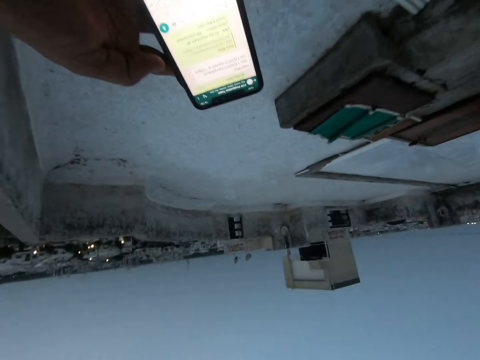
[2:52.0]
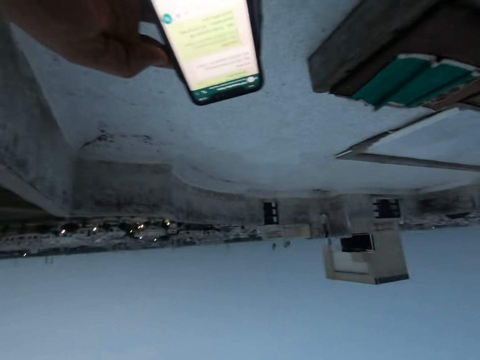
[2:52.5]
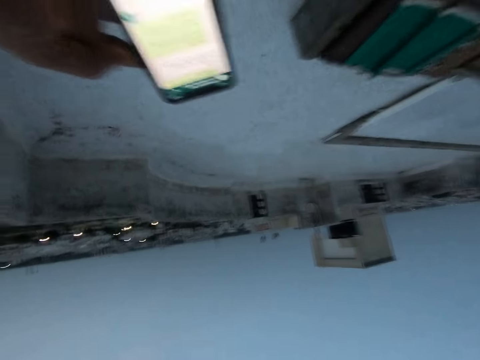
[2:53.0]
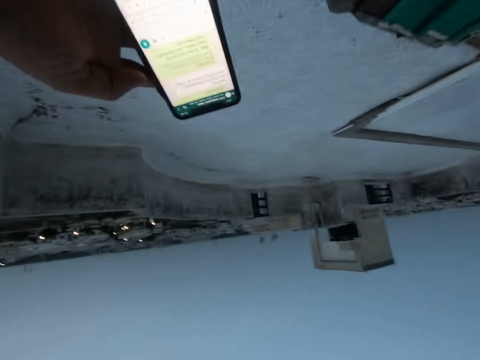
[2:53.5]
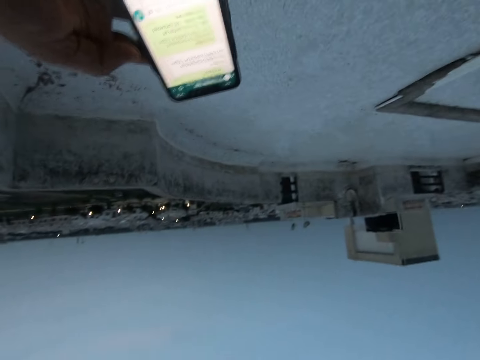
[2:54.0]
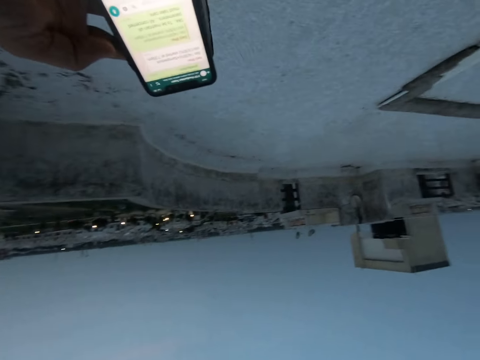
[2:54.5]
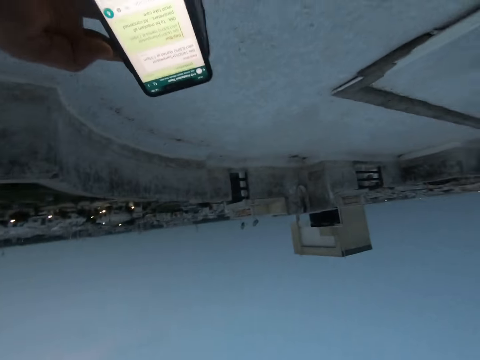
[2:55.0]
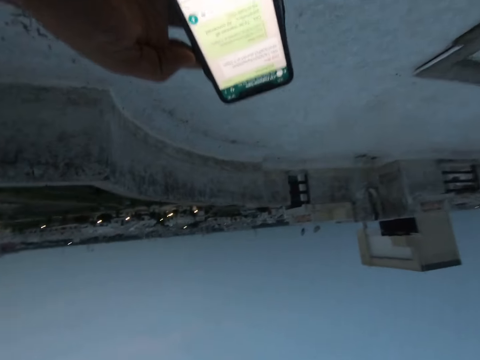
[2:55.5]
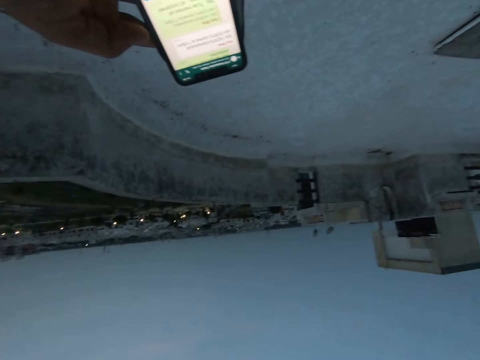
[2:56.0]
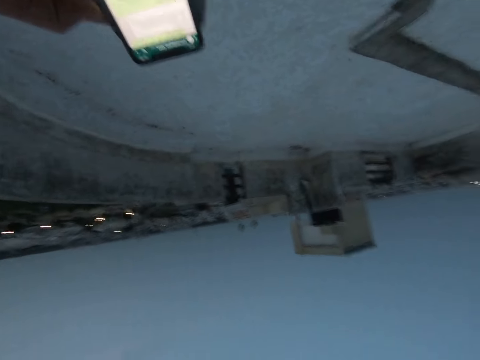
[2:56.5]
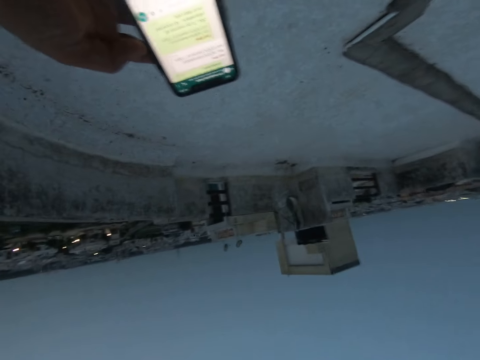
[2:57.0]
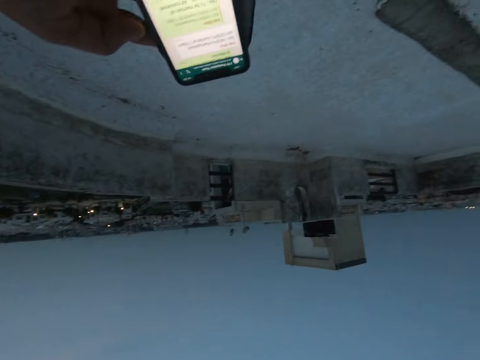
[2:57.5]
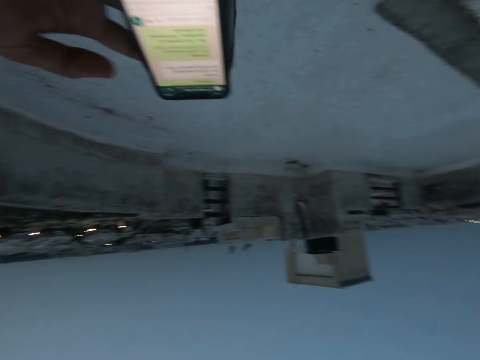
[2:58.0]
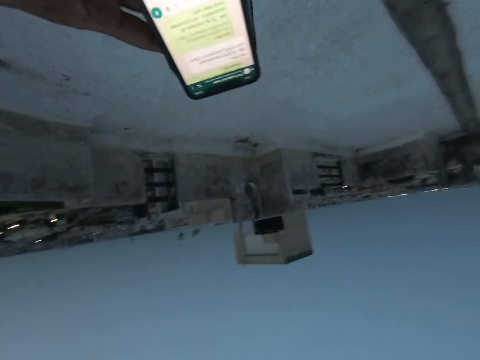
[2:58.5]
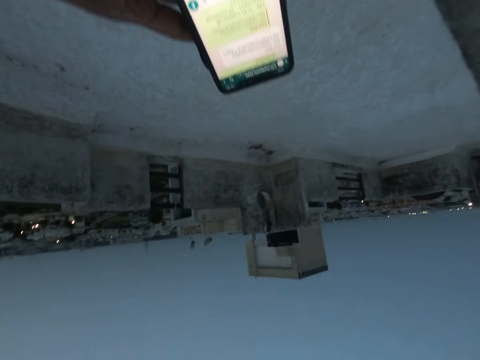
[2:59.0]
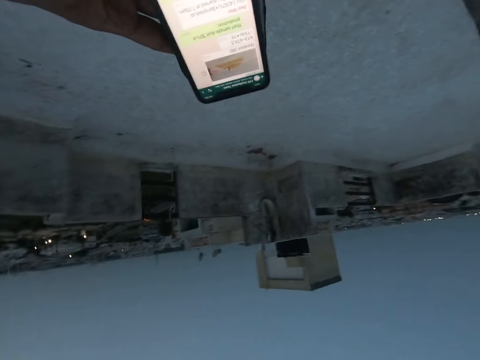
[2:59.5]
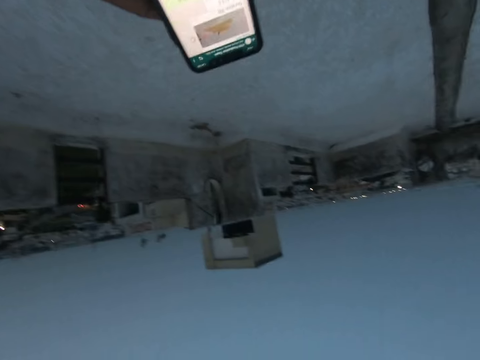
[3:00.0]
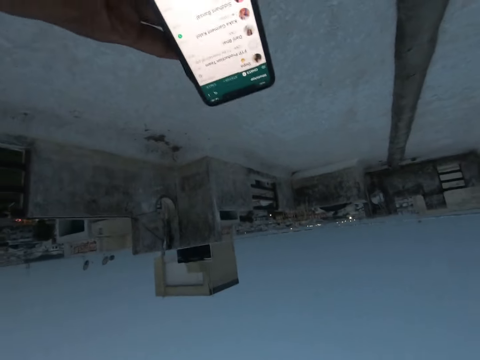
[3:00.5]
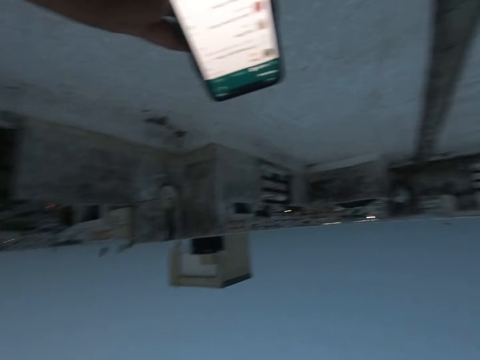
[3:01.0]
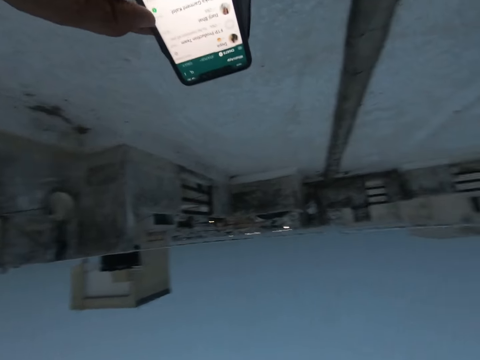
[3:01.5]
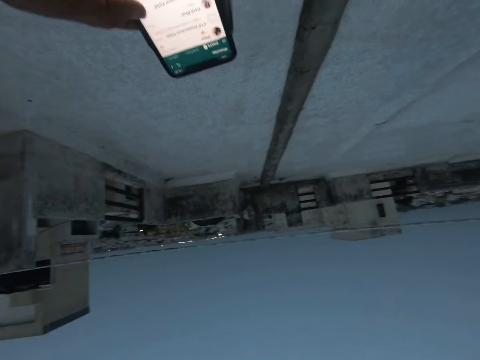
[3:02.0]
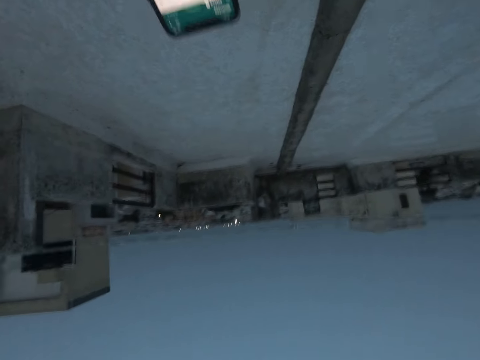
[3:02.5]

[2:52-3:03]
The camera wearer uses the phone. They move around. They use the phone.

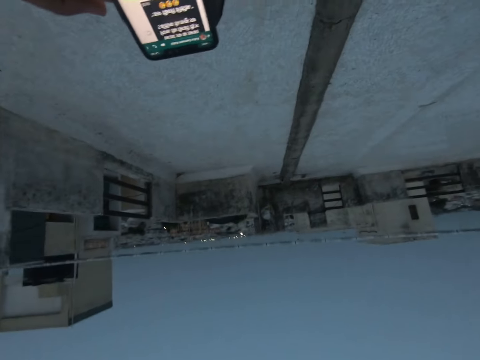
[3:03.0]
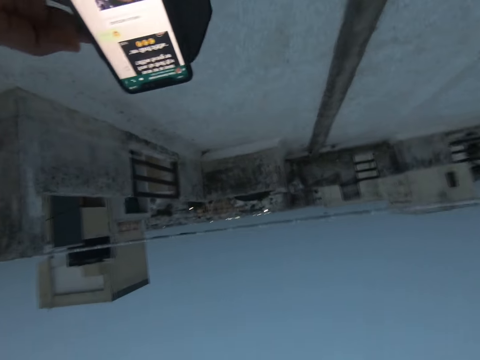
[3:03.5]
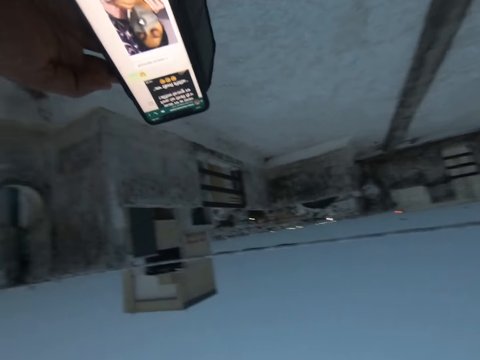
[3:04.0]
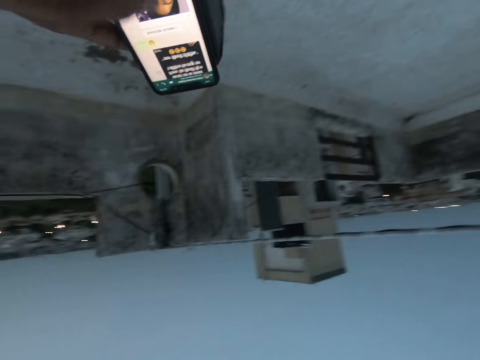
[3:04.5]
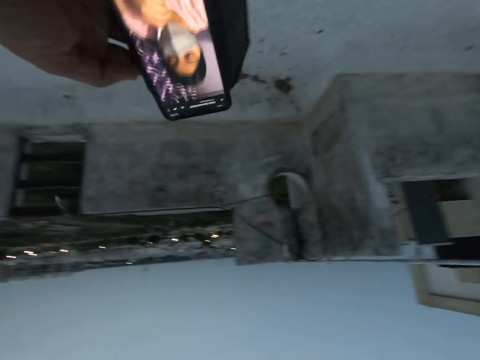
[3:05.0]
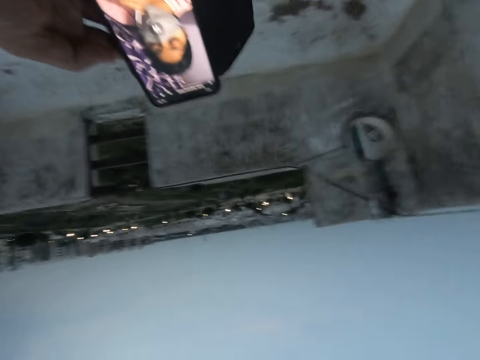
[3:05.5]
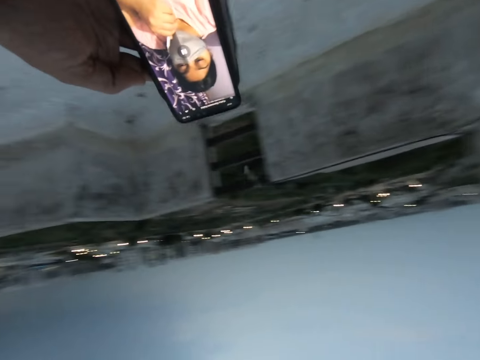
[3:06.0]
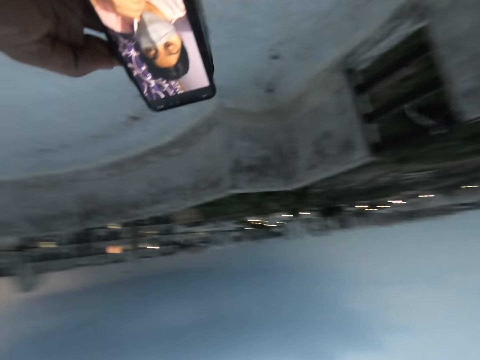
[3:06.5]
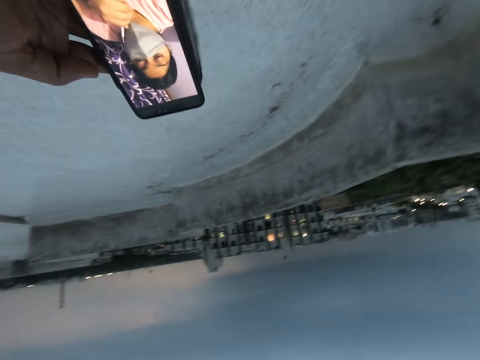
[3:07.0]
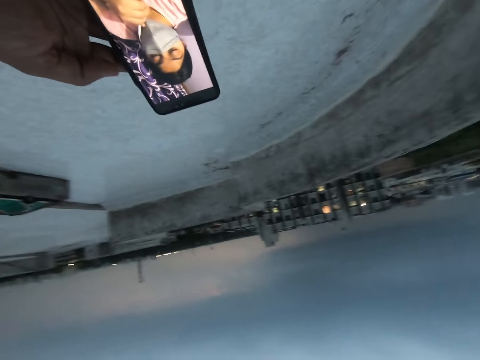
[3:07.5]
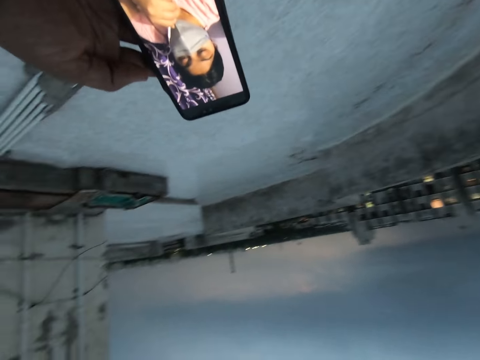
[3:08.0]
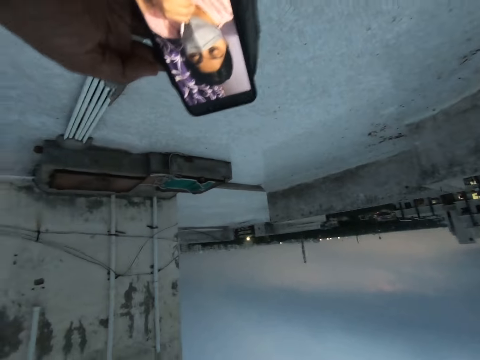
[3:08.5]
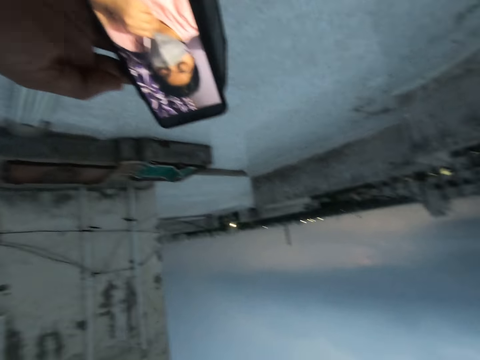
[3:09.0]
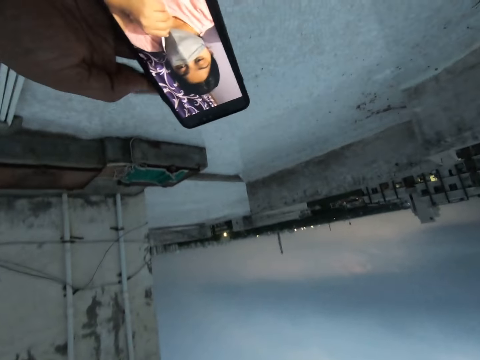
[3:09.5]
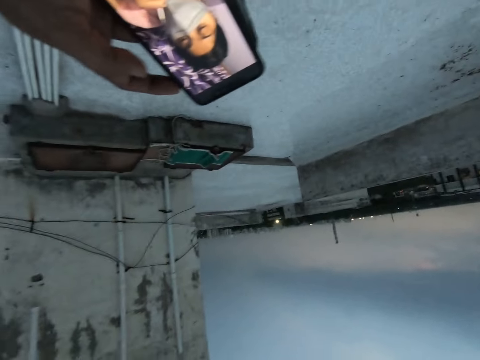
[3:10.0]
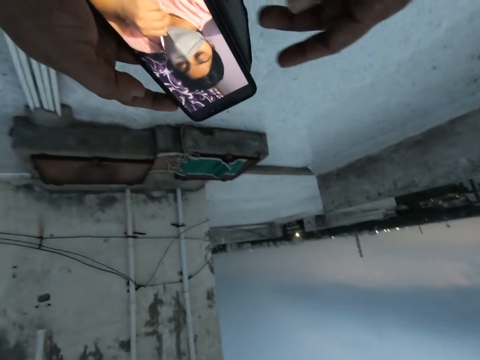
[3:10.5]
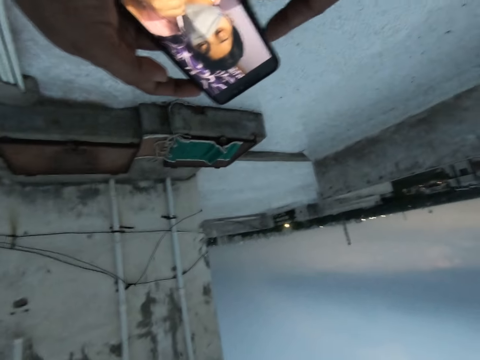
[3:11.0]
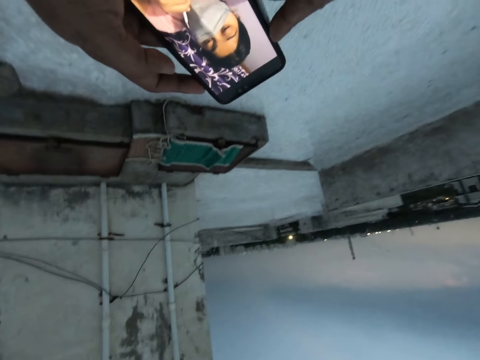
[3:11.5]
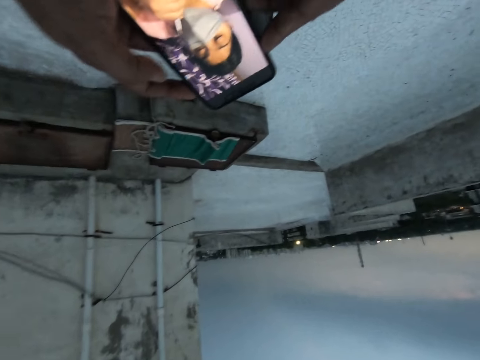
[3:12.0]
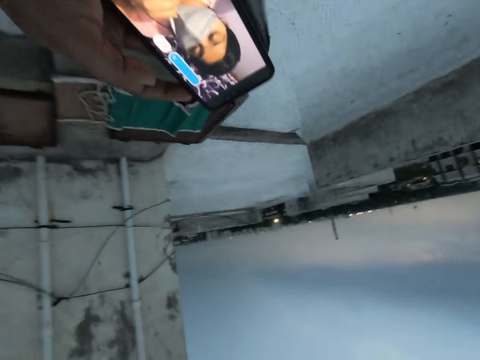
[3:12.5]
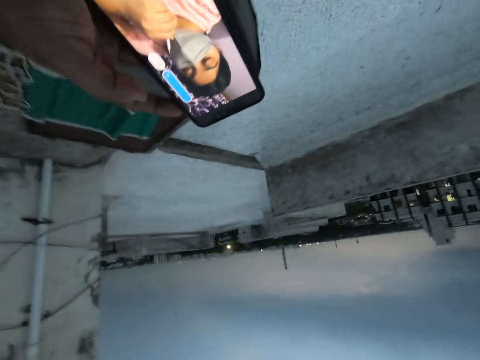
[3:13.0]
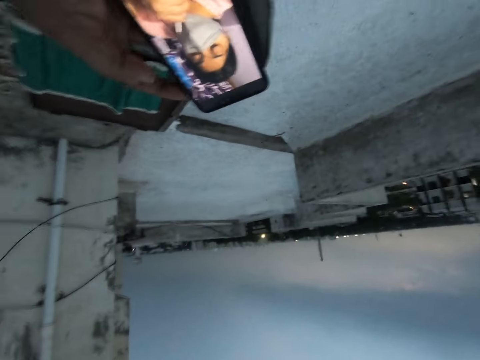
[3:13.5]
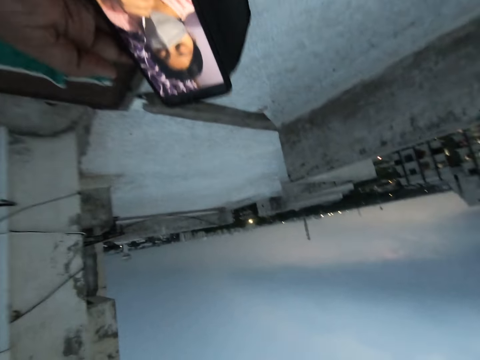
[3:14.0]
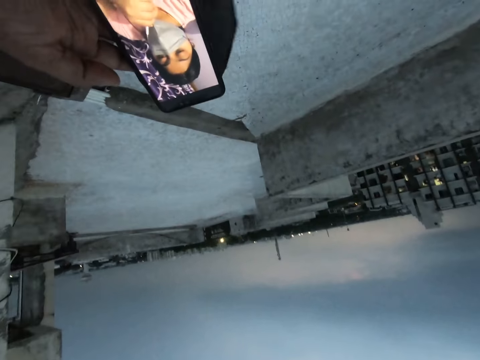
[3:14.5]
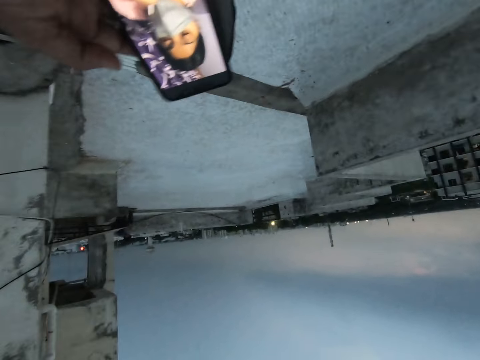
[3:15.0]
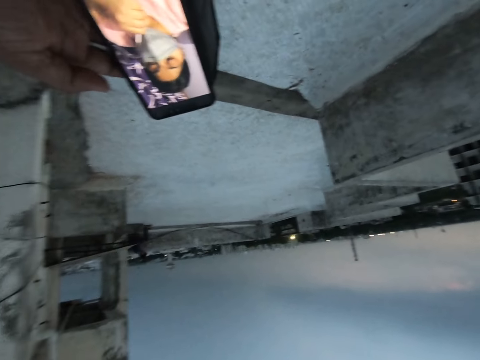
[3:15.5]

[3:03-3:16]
The camera wearer watches the video. They move around.

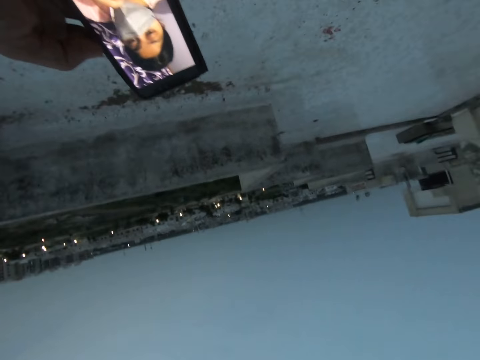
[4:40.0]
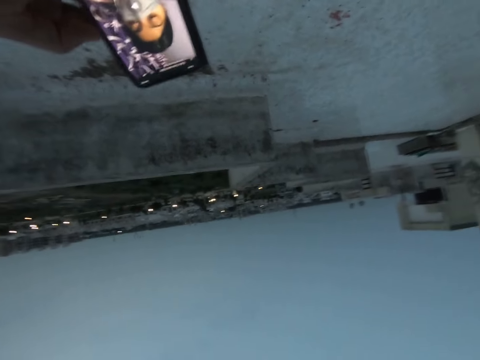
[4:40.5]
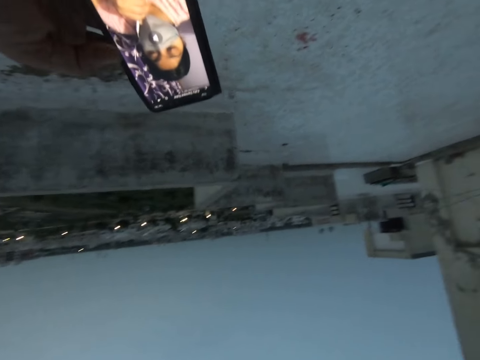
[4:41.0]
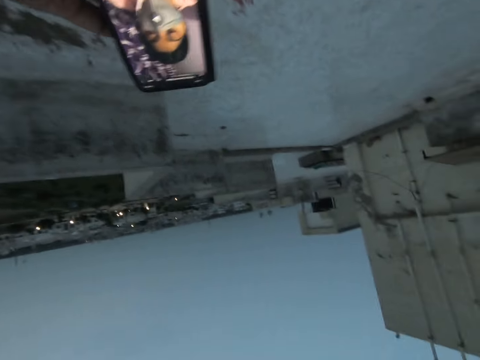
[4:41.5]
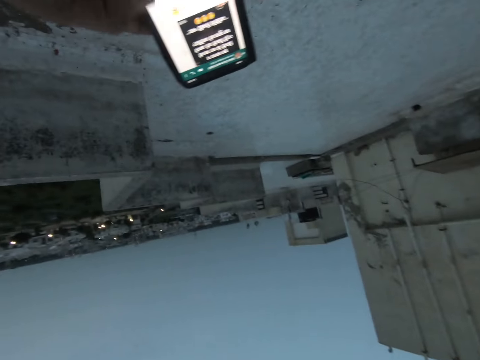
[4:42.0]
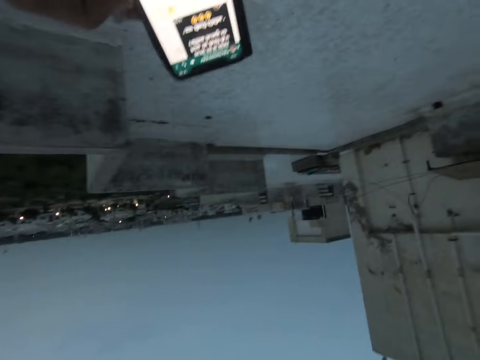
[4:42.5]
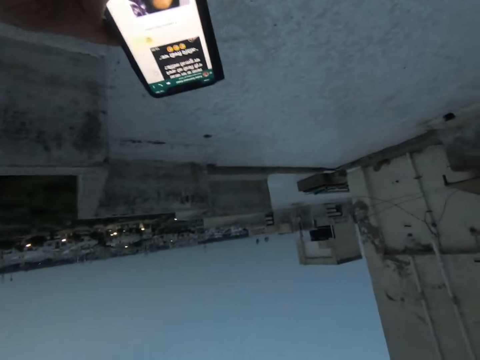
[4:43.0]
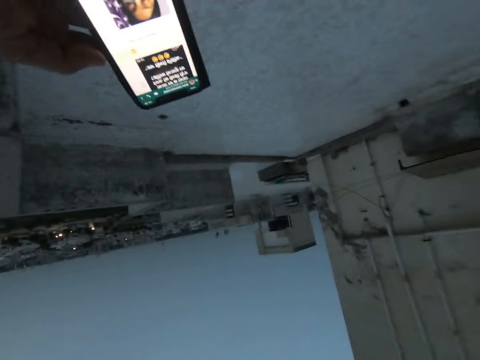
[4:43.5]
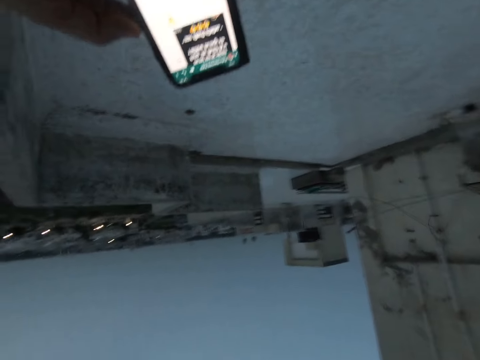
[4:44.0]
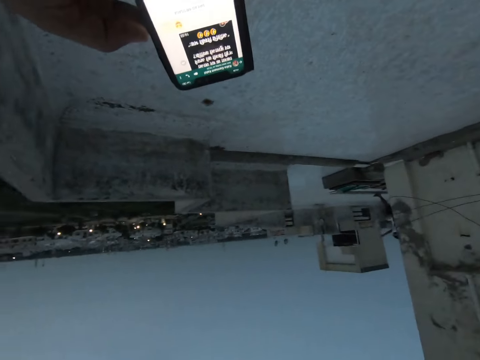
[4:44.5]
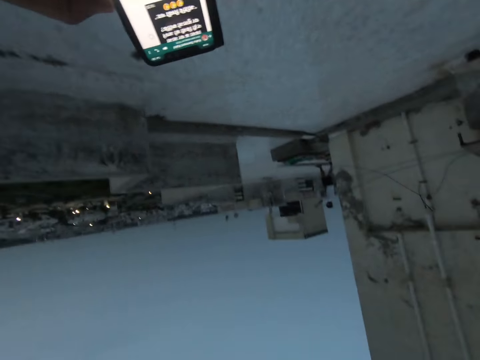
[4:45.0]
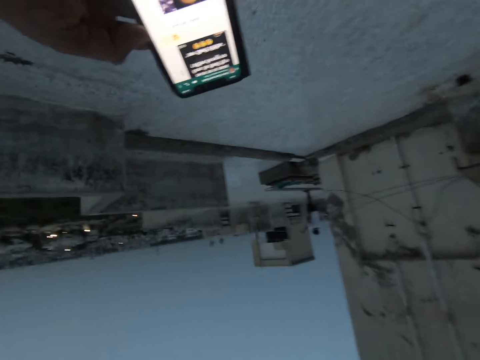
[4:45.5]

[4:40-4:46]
The camera wearer uses the phone. They move around.
